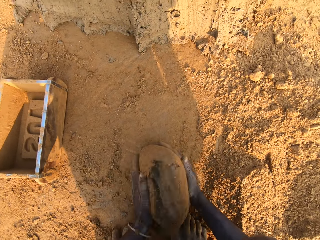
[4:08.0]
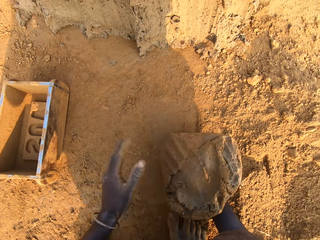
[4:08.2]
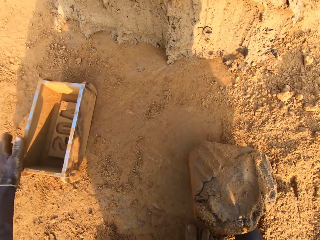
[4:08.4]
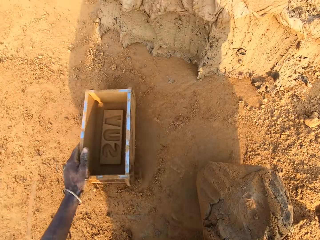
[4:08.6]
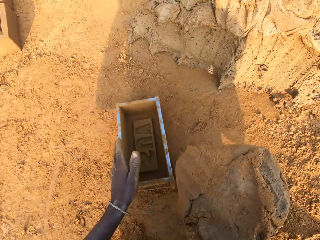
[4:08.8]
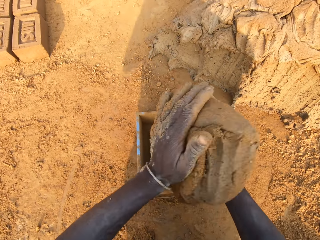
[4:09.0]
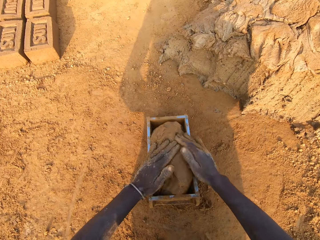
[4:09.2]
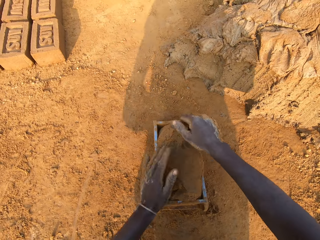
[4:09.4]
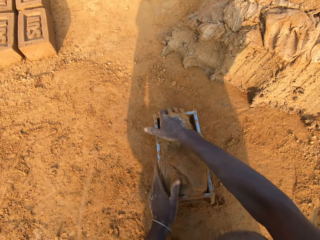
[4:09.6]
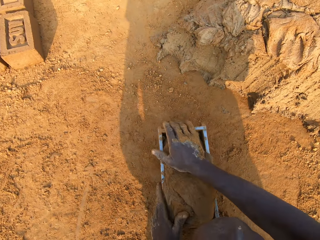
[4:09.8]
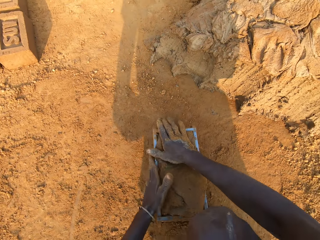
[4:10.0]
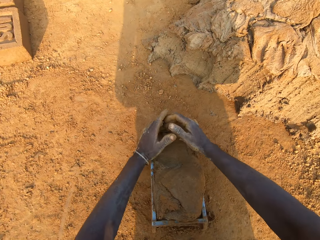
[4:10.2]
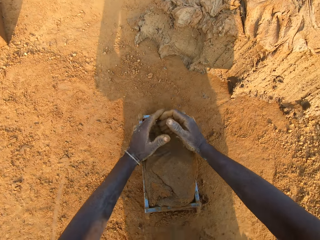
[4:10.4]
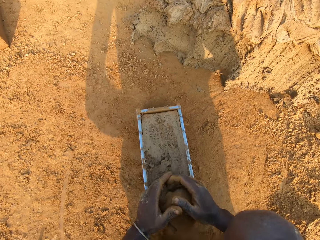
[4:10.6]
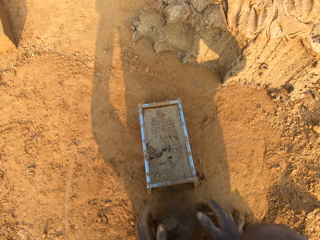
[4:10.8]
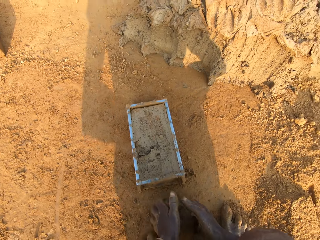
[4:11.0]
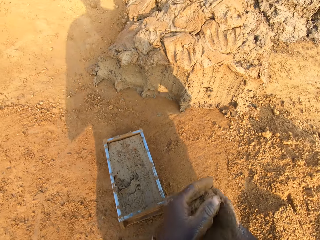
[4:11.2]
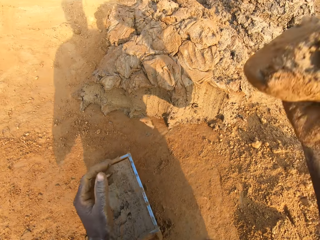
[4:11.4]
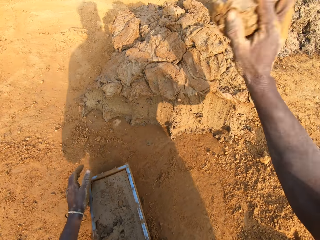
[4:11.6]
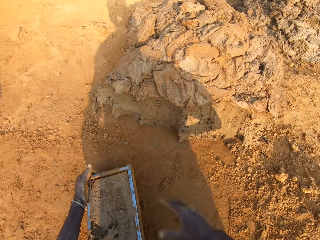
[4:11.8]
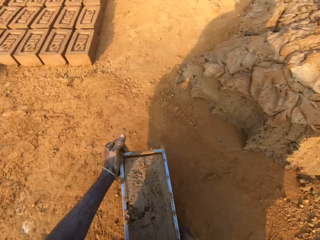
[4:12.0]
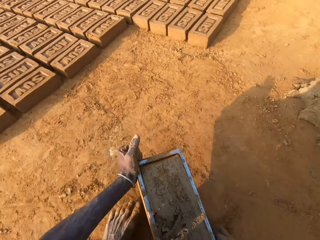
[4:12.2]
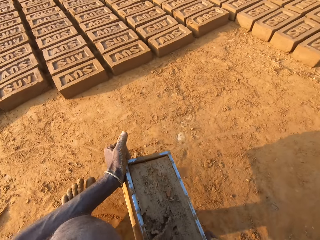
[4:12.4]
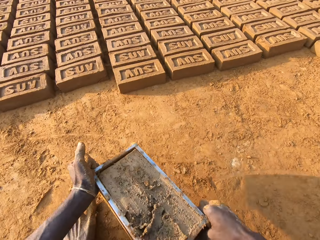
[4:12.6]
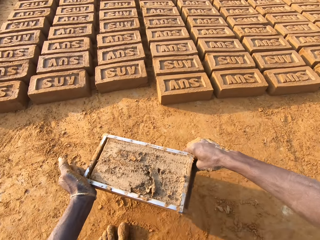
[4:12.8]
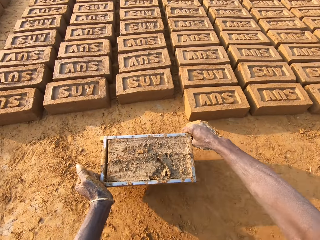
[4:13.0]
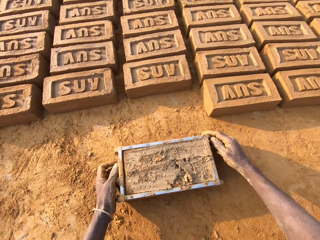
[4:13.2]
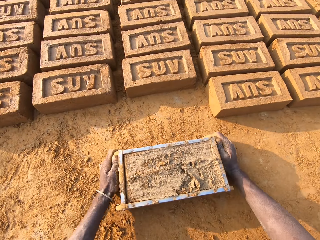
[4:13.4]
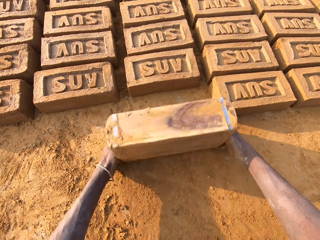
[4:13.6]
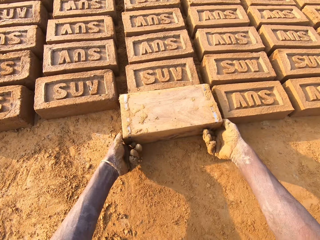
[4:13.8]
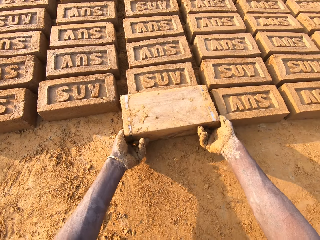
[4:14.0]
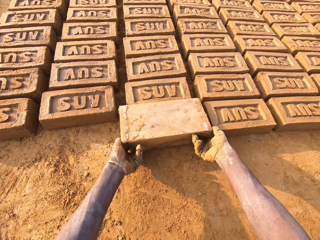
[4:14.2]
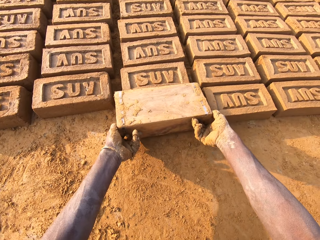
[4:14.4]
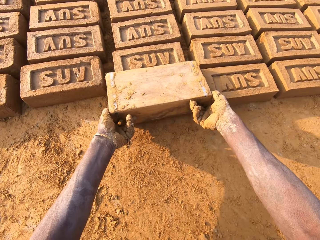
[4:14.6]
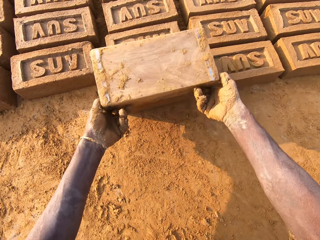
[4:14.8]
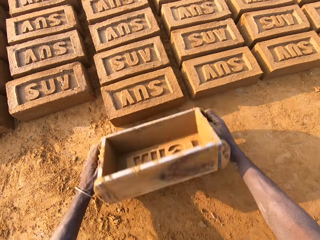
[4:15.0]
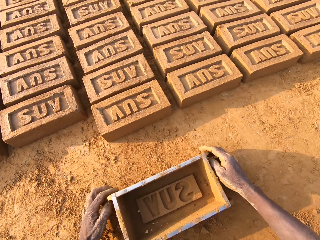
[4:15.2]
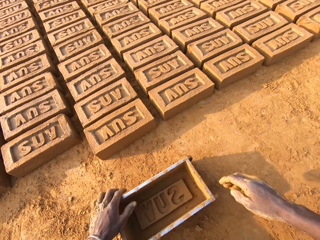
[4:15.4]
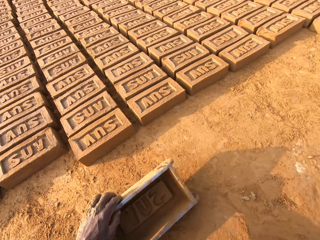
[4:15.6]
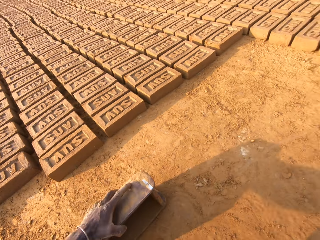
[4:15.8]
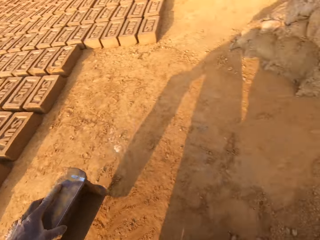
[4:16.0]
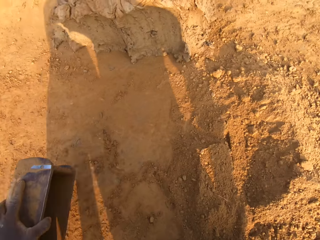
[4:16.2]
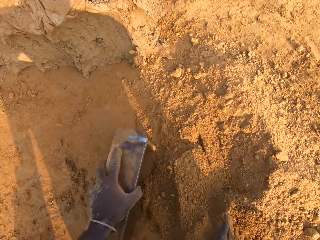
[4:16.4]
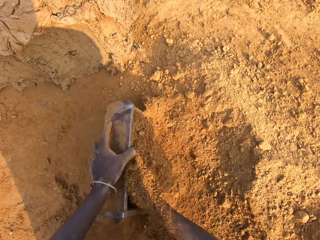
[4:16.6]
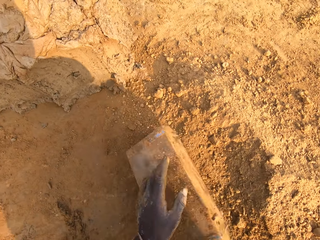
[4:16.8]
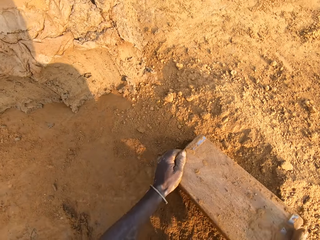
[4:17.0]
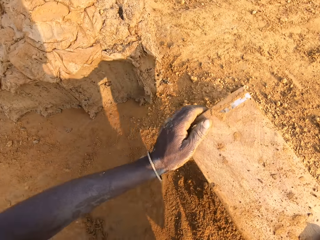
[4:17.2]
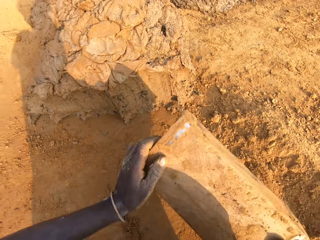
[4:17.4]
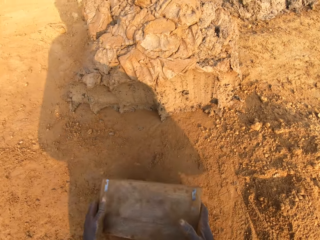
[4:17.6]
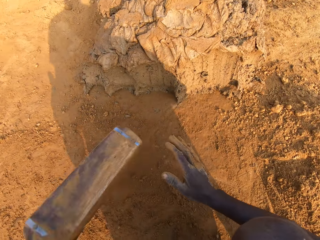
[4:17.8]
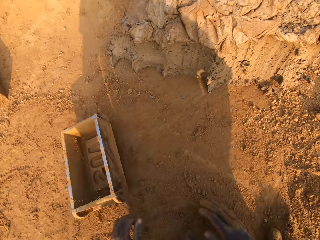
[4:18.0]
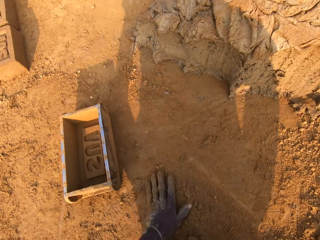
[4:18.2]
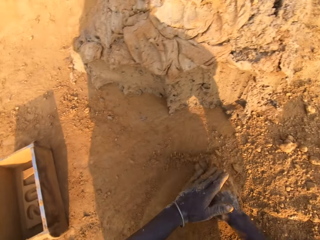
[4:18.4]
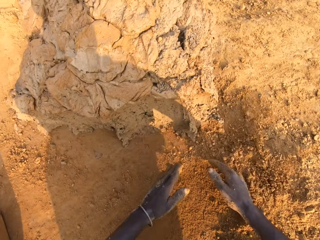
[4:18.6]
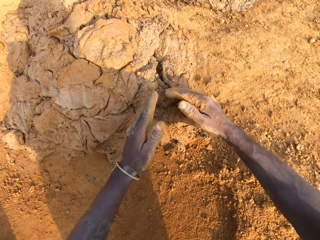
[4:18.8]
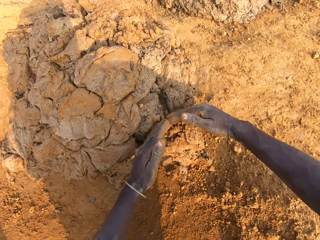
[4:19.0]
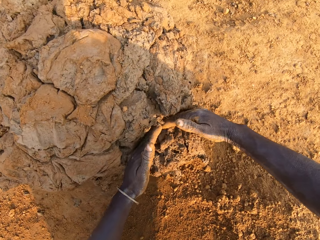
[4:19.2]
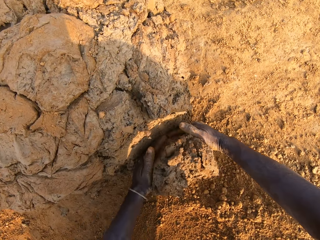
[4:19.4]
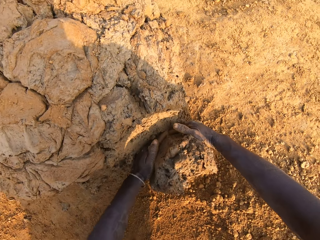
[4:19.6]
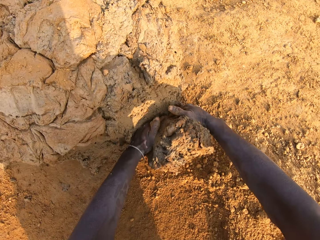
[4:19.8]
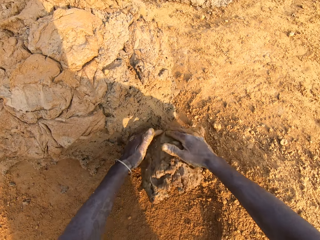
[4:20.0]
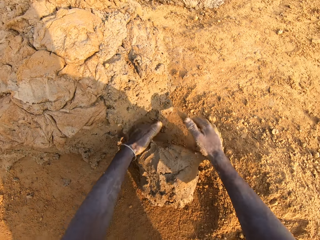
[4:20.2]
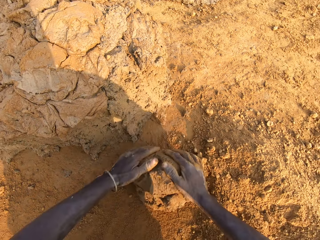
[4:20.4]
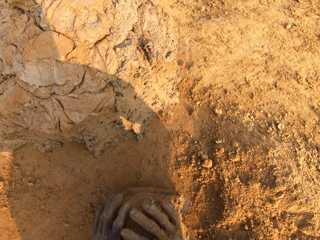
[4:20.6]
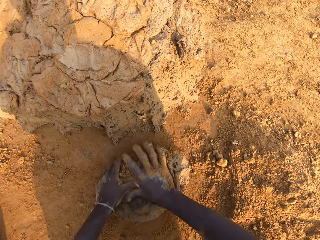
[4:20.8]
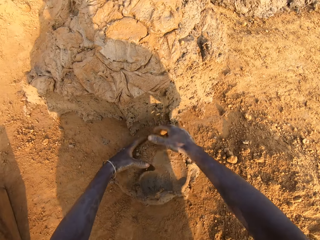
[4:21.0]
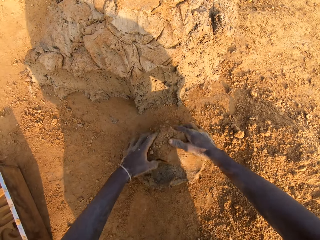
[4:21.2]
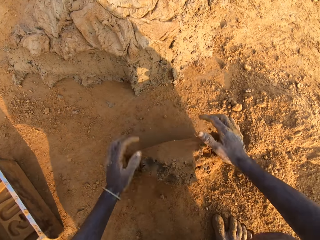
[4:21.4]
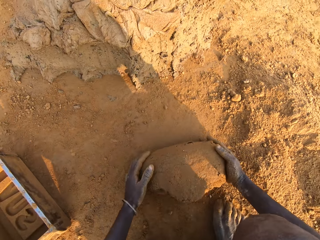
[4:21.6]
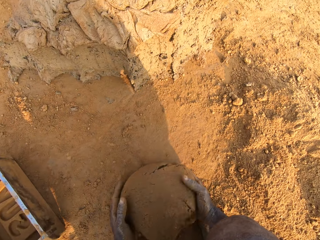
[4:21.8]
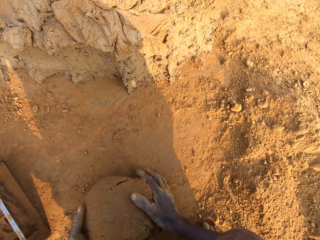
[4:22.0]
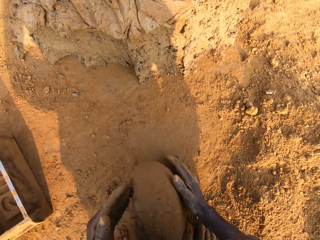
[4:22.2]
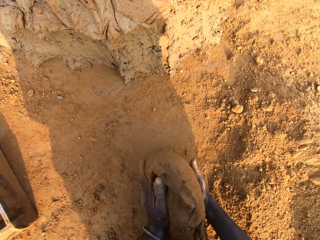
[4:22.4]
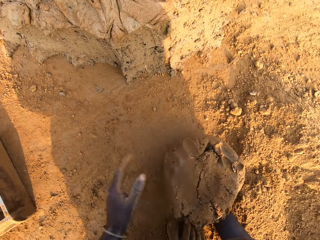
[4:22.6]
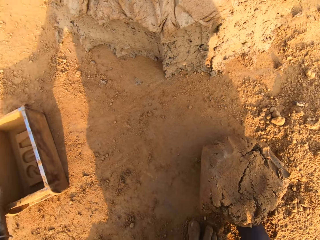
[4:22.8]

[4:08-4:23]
The camera wearer adjusts the brick mold with his left hand. He puts the clay mix in the brick mold. He cuts out excess clay mix from the brick mold with both hands. He throws the portion of clay mix on the floor with his right hand. He moves the brick mold with his hands. He pours the clay mix from the brick mold on the ground. He moves the brick mold with his hands. He puts sand into the brick mold with his right hand. He hits the brick mold on the ground with both hands. He cuts out a portion of clay mix with both hands. He molds the portion of clay mix with both hands.

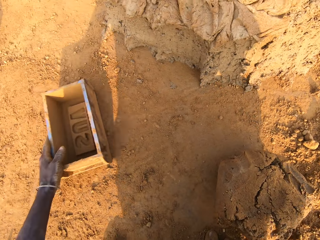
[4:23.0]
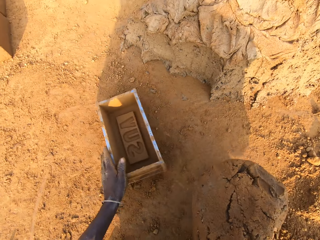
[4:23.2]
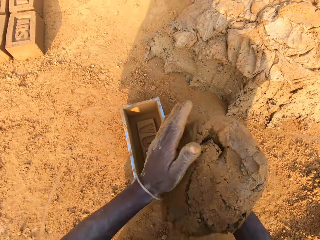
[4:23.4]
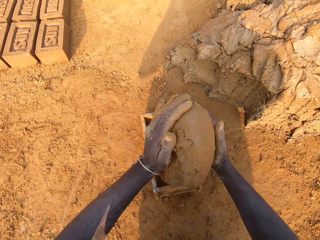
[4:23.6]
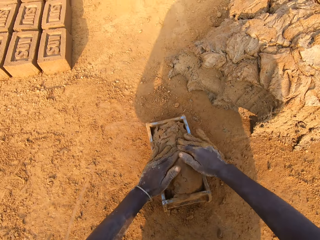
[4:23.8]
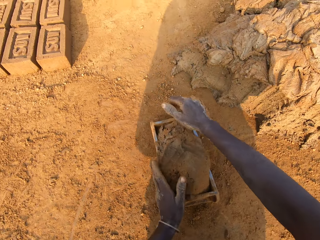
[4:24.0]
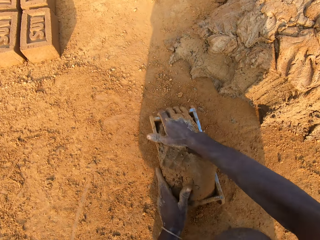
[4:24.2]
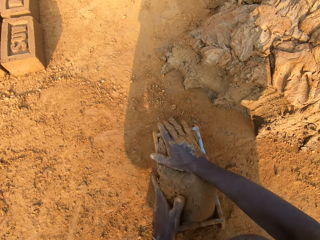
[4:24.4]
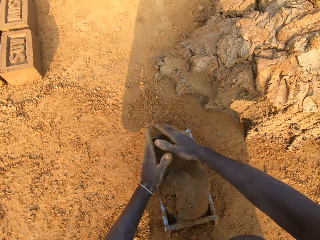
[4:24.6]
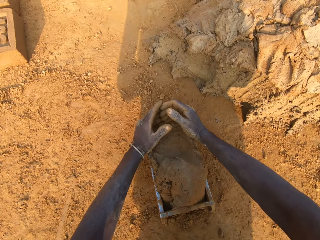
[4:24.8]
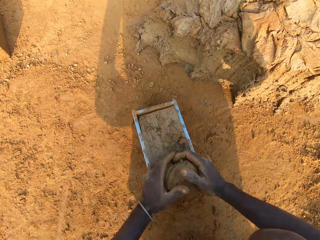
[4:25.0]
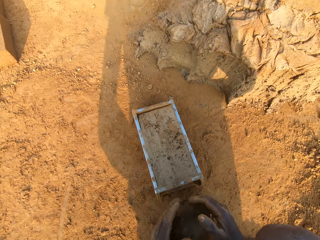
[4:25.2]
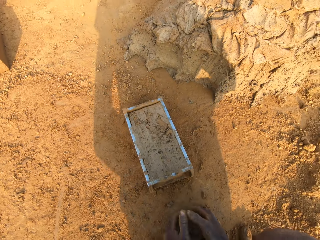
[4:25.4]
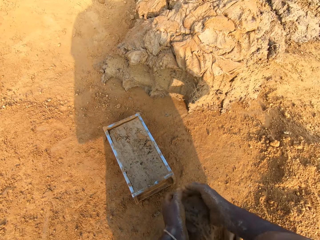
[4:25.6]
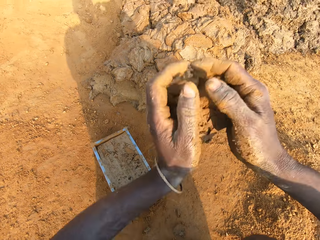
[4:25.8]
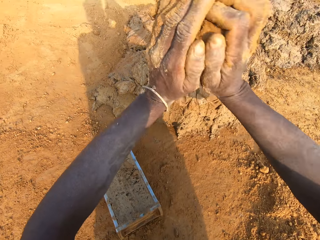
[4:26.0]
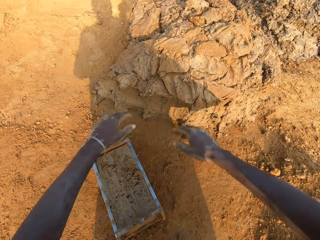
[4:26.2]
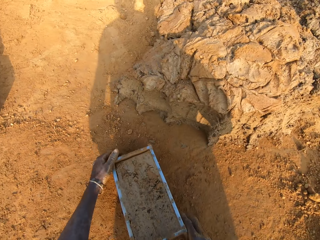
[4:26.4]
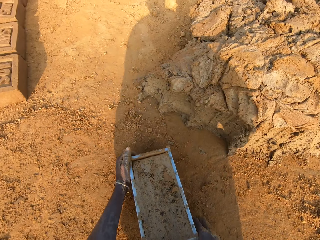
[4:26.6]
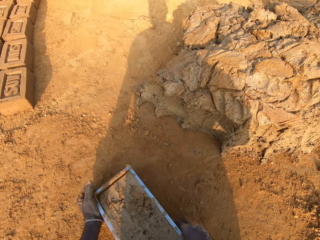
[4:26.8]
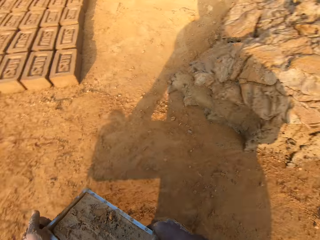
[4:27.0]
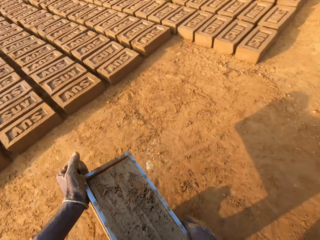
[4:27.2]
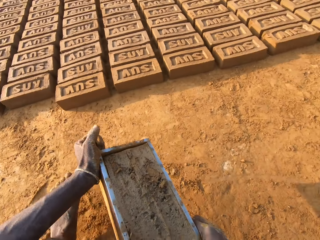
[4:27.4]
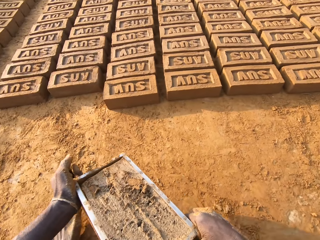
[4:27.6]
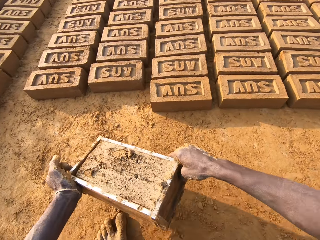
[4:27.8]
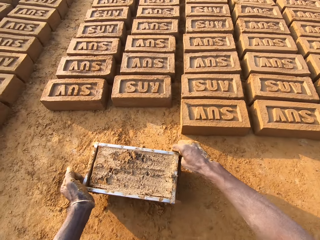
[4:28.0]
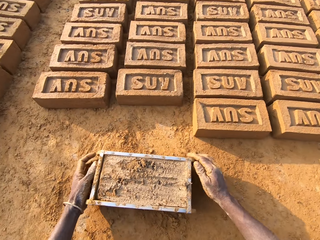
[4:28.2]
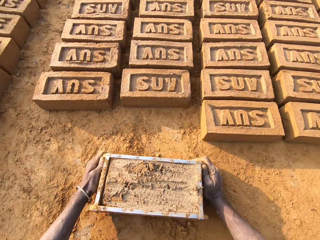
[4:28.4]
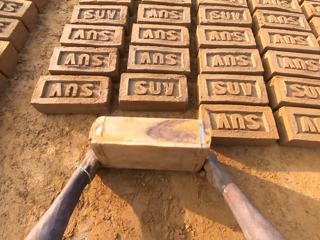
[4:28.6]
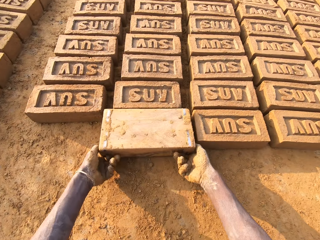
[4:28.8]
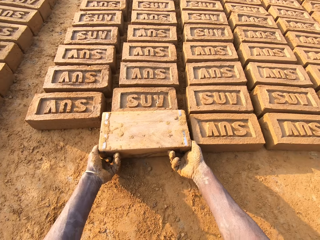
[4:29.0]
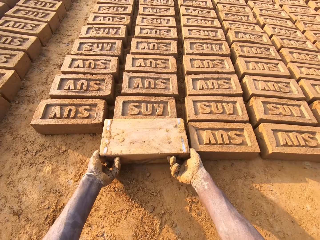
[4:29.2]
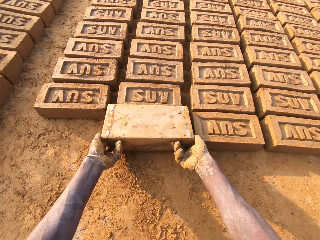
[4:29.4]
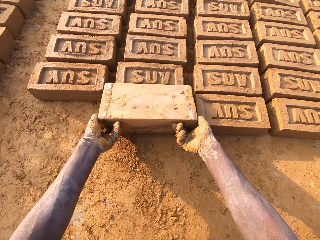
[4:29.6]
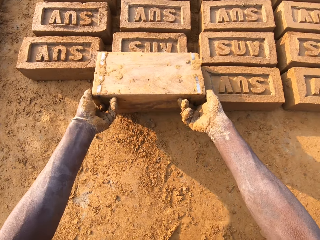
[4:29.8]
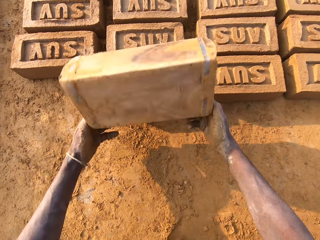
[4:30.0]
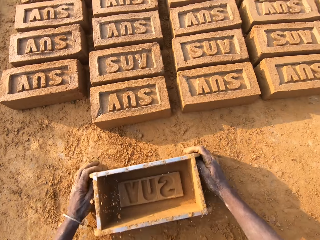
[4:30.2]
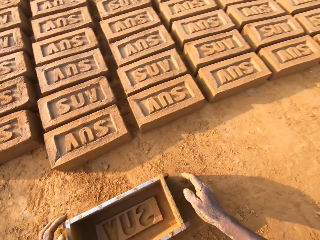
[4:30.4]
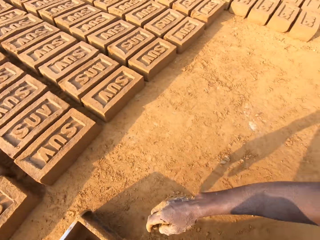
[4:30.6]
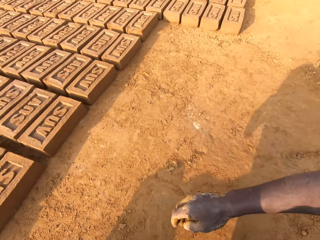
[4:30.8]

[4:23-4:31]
The camera wearer adjusts the brick mold with his left hand. He puts the clay mix in the brick mold. He cuts out excess clay mix from the brick mold with both hands. He throws the portion of clay mix on the floor with his right hand. He moves the brick mold with his hands. He pours the clay mix from the brick mold on the ground.
